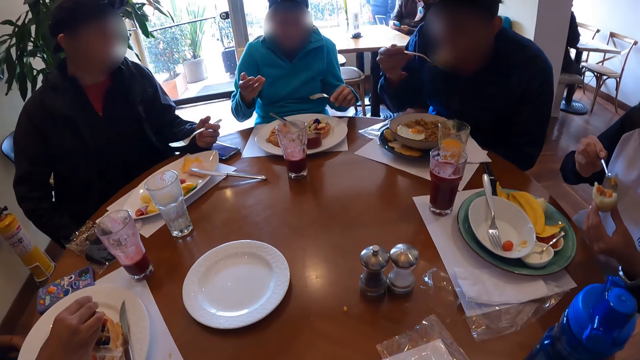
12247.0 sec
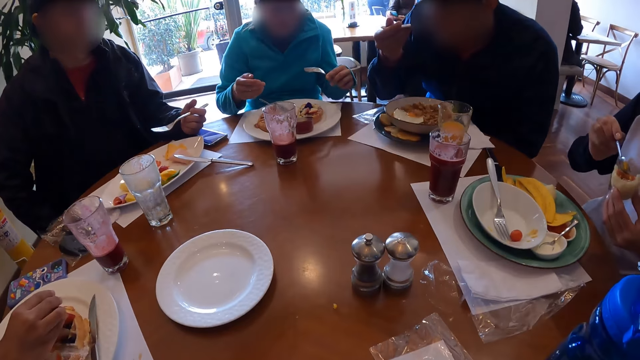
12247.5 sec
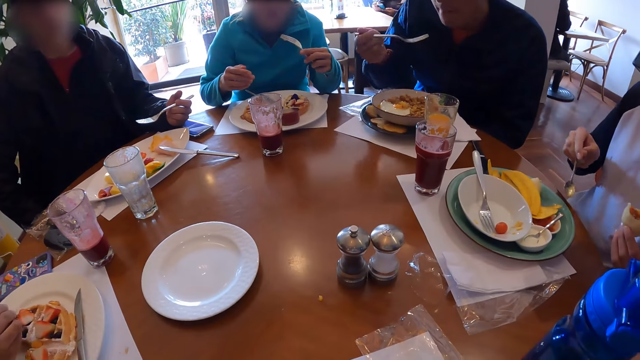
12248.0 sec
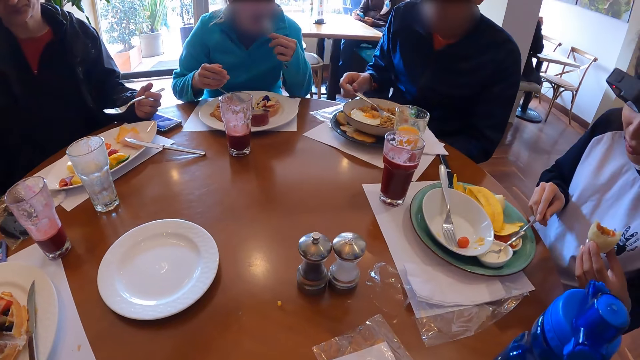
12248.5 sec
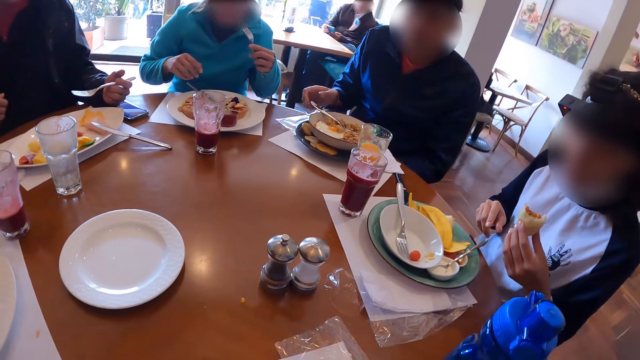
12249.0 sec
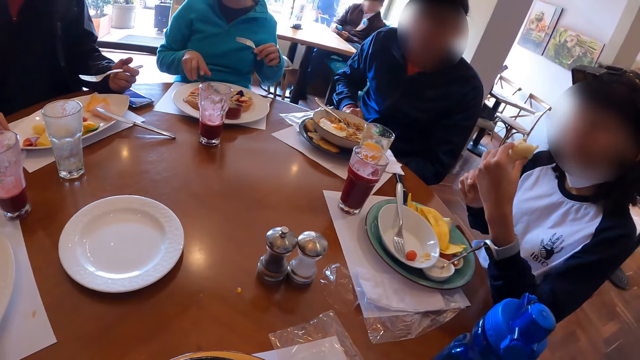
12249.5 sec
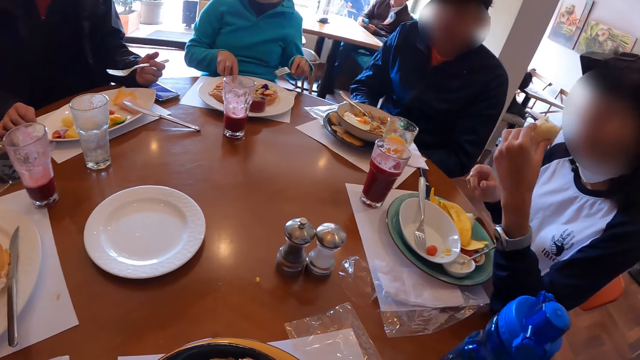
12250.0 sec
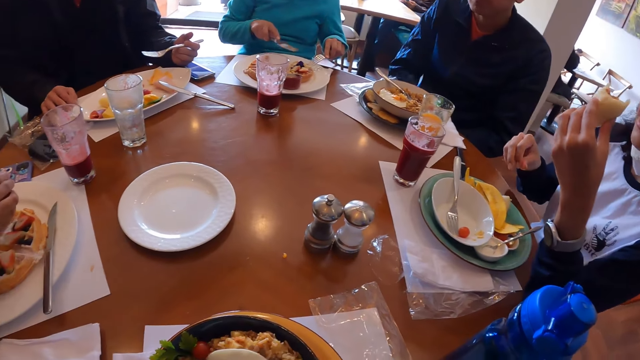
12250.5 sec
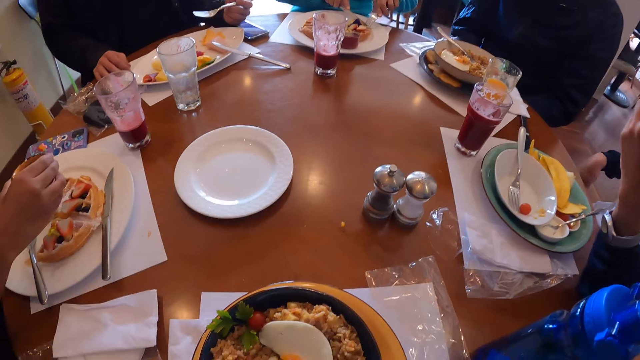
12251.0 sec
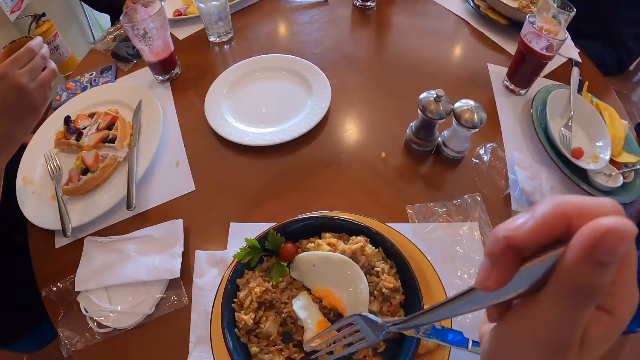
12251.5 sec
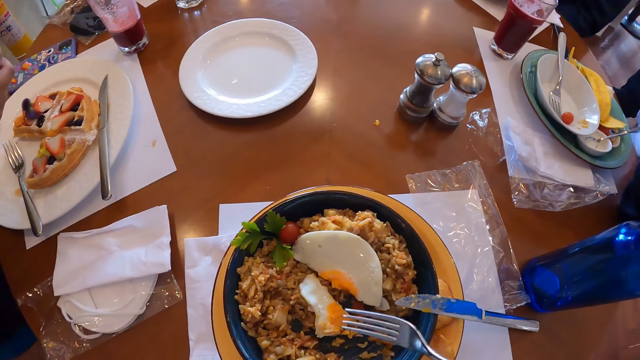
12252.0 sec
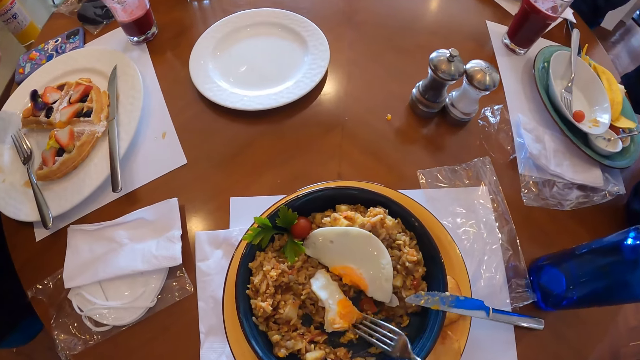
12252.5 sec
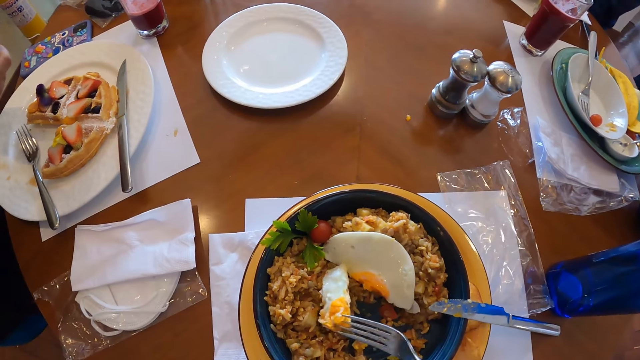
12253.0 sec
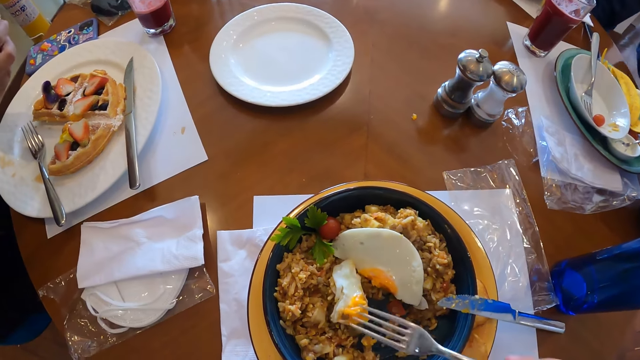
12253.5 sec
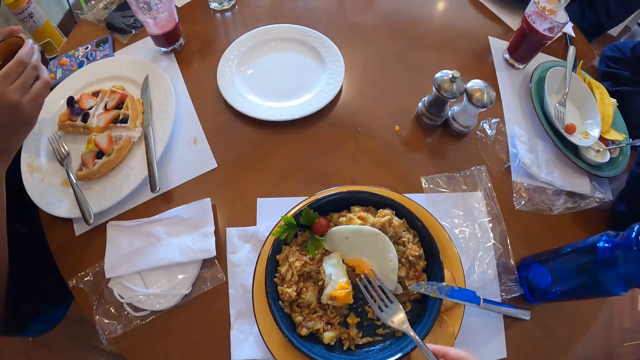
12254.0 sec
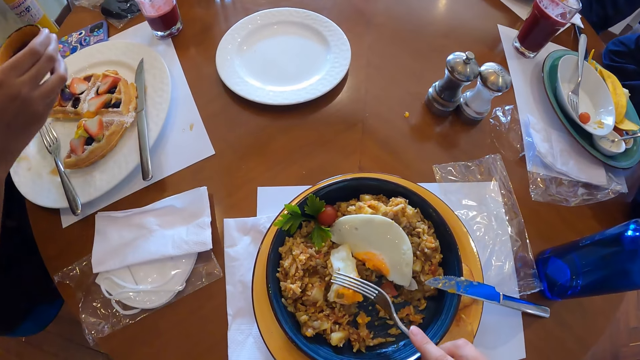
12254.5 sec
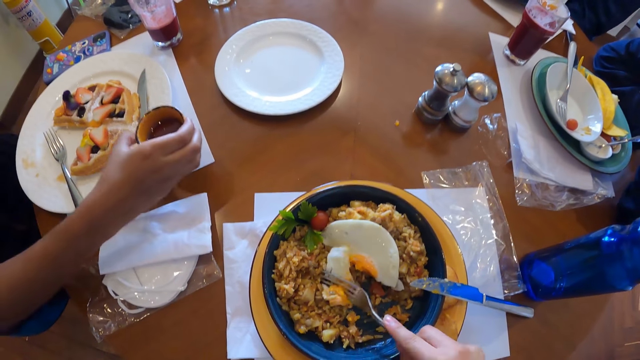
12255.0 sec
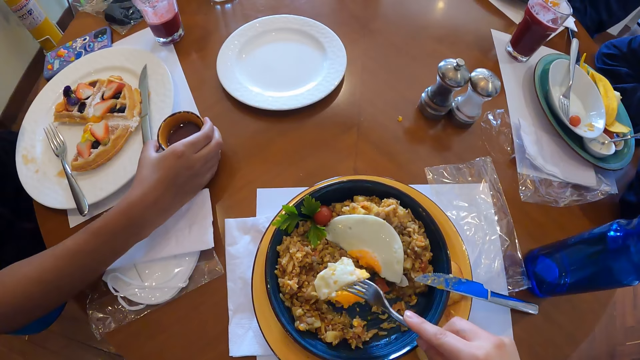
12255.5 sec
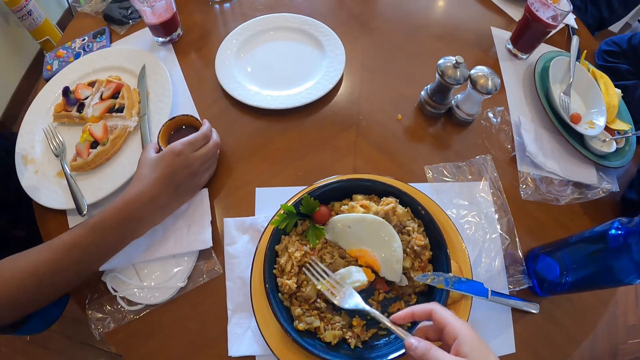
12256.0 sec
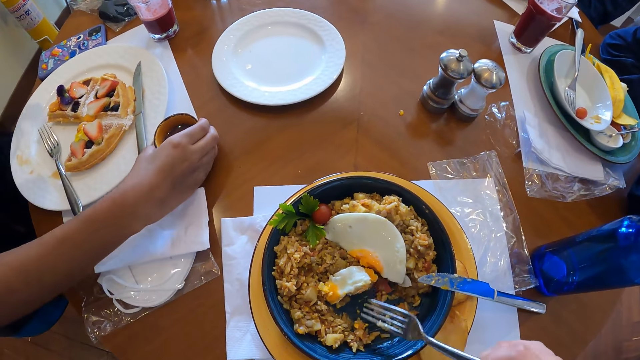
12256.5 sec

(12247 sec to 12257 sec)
A man puts the Chinese fried rice into his mouth with the fork in his right hand. Another man drops the spoon in a container of sauce on the table with his right hand. The first man drops the fork in the plate with his right hand. The camera wearer adjusts the fork spoon. He takes food from the plate with the fork in his right hand. He adjusts an egg piece with the fork spoon. He cuts the egg piece with the fork spoon. A woman drops the container of cheese sauce on the table with her right hand.

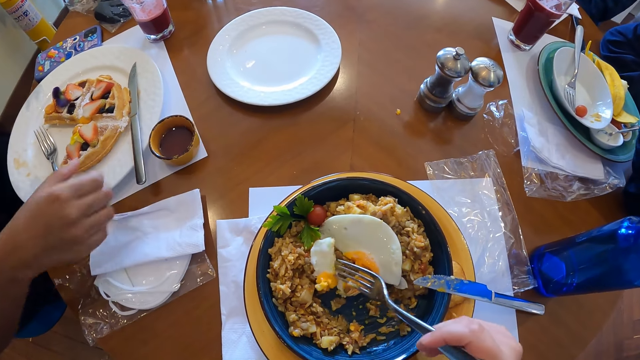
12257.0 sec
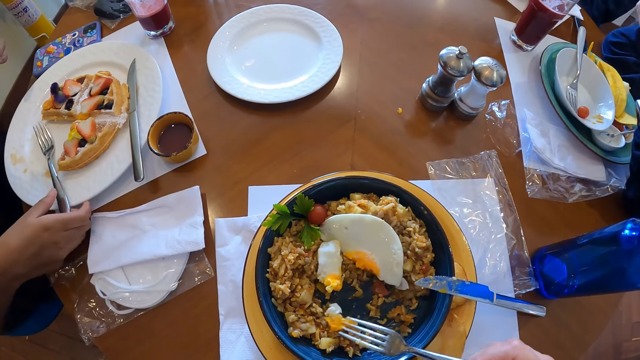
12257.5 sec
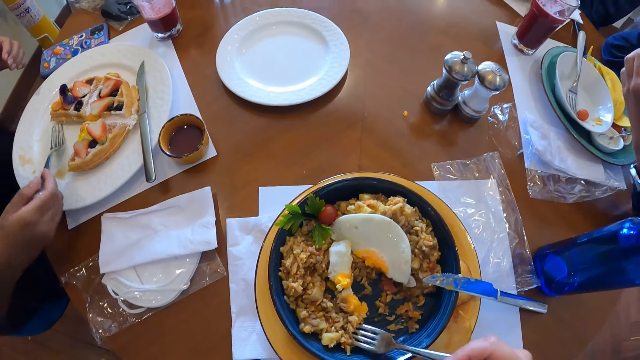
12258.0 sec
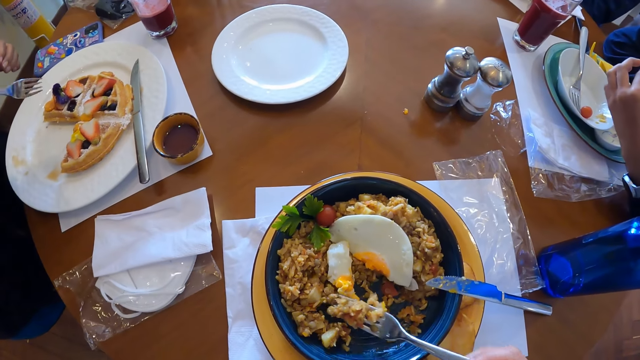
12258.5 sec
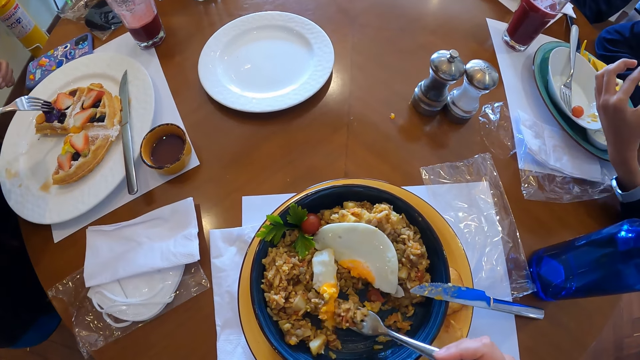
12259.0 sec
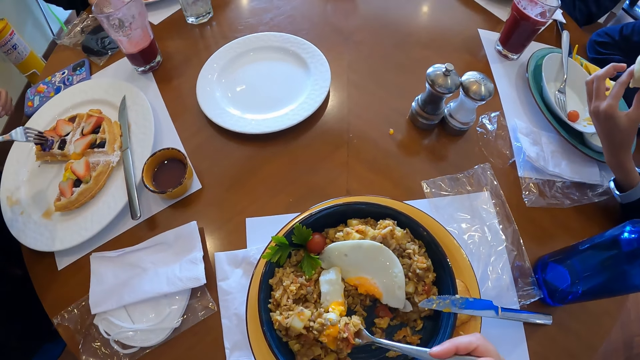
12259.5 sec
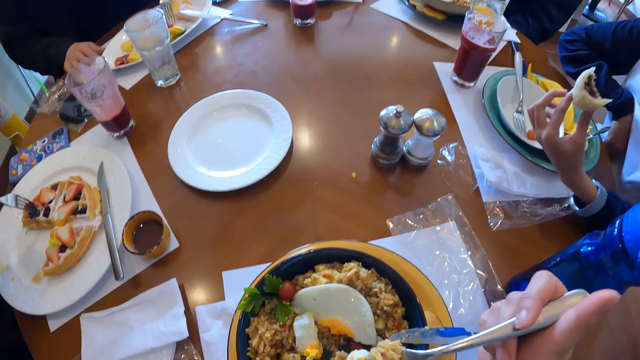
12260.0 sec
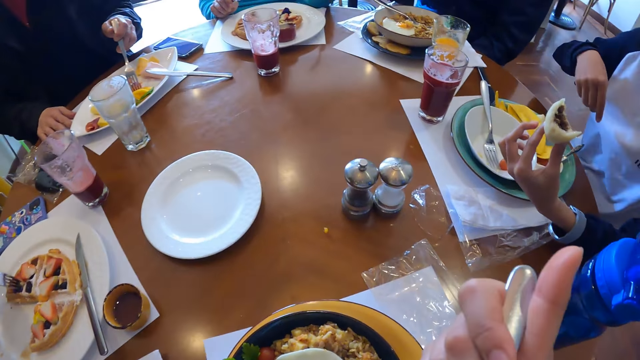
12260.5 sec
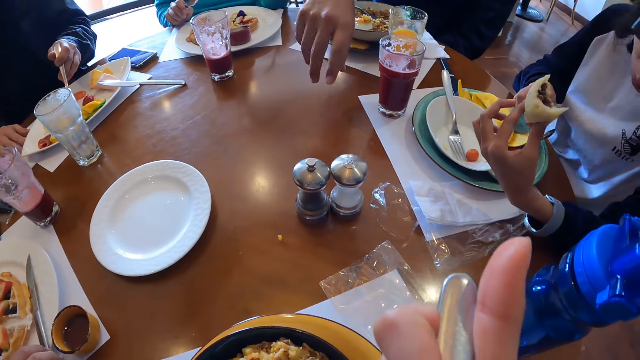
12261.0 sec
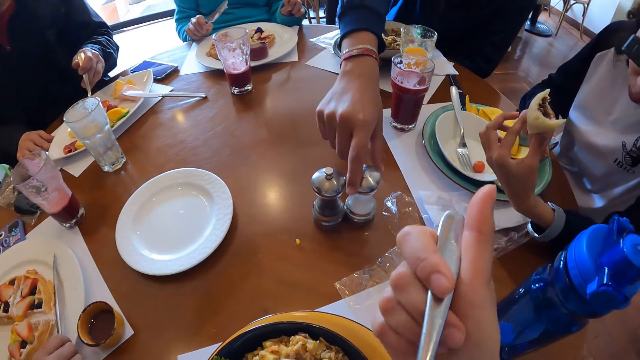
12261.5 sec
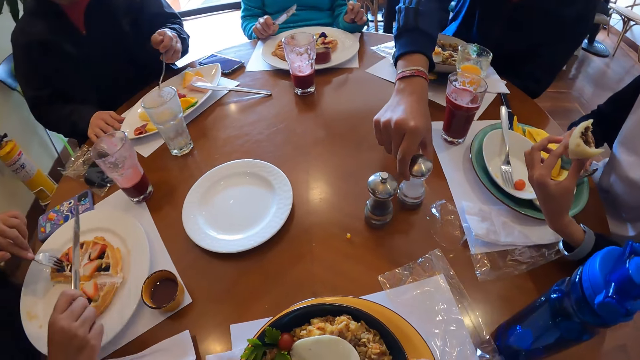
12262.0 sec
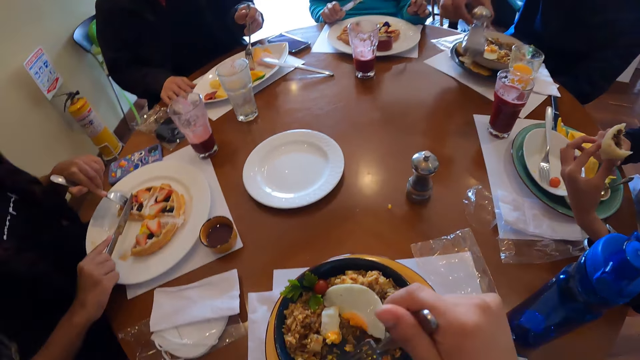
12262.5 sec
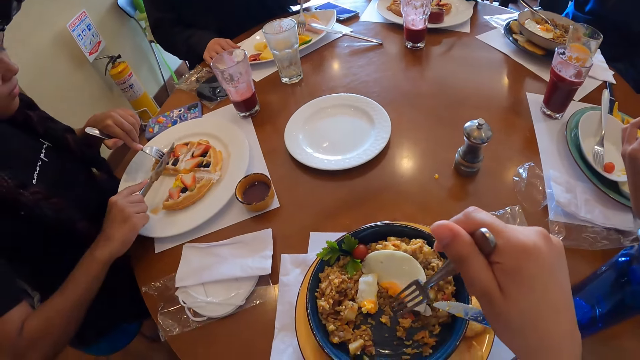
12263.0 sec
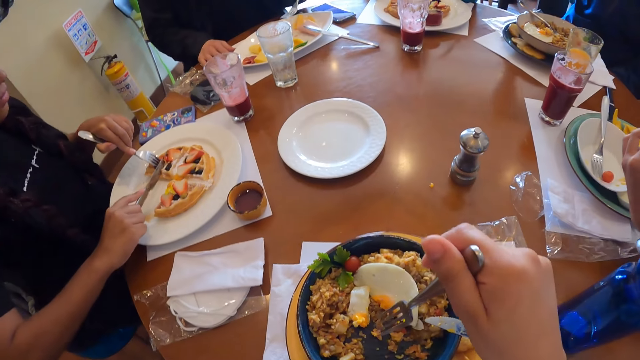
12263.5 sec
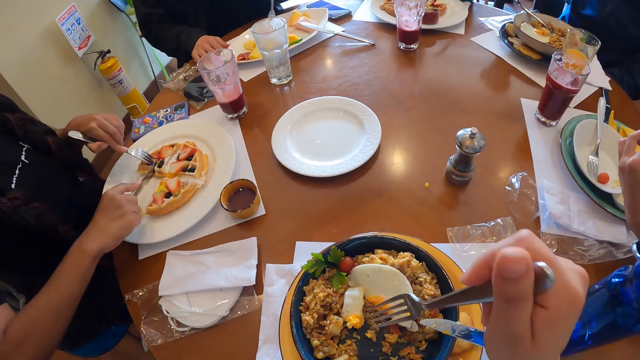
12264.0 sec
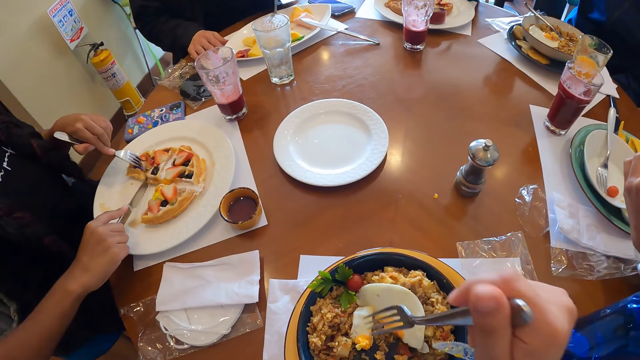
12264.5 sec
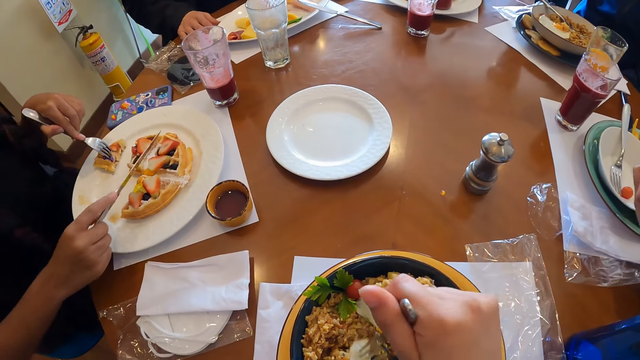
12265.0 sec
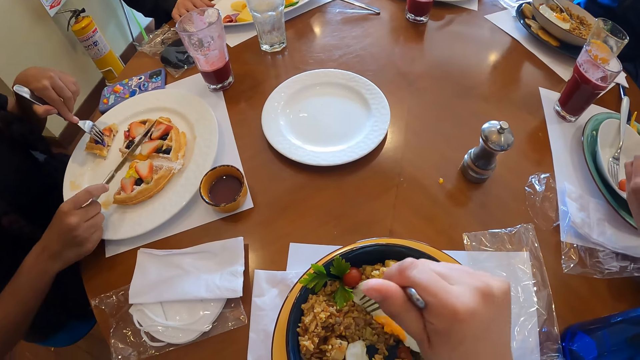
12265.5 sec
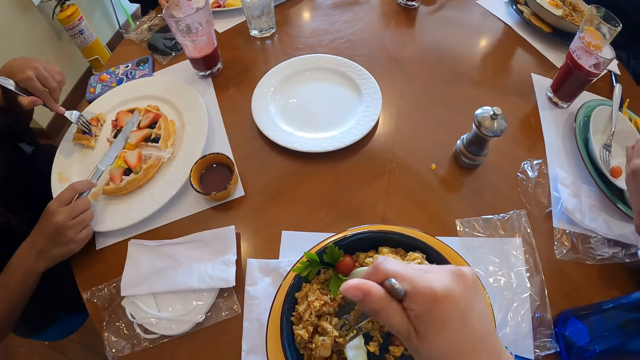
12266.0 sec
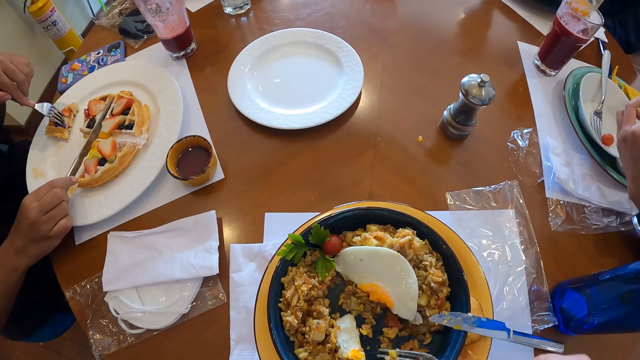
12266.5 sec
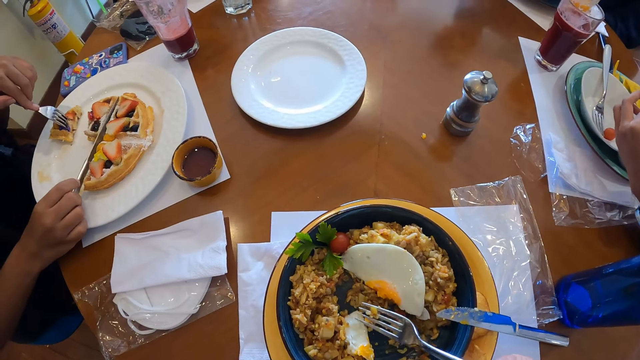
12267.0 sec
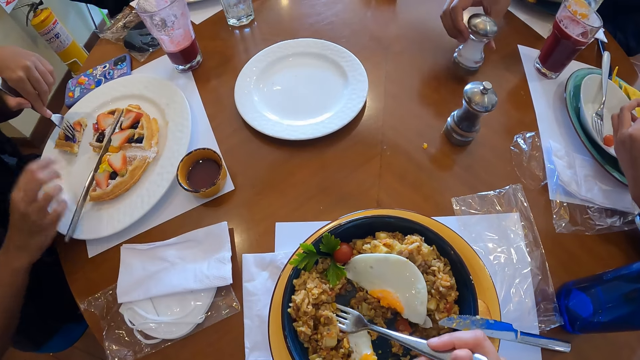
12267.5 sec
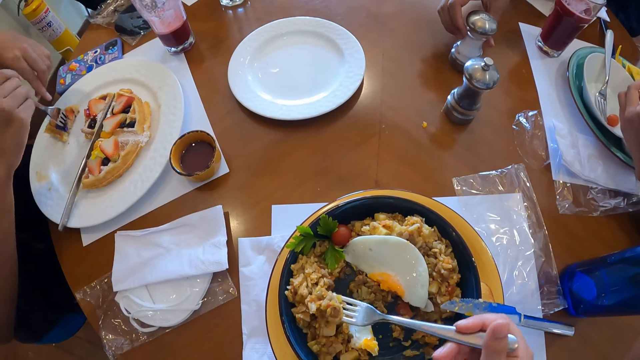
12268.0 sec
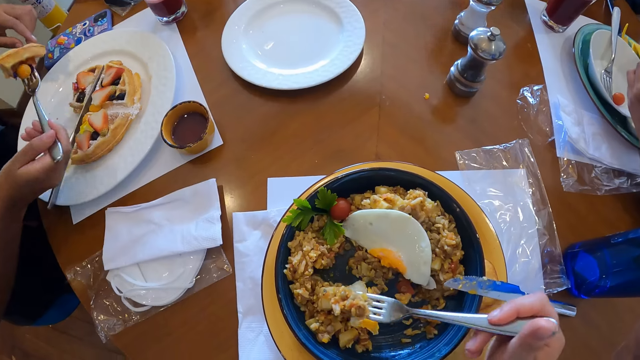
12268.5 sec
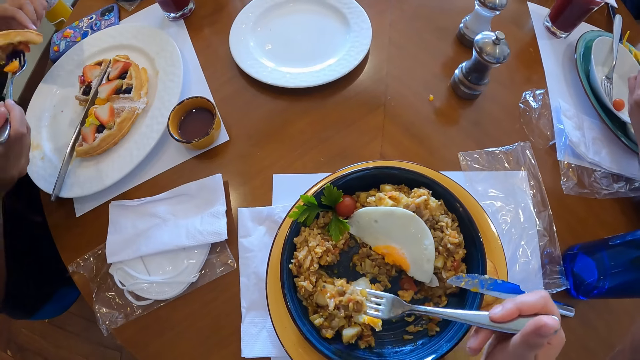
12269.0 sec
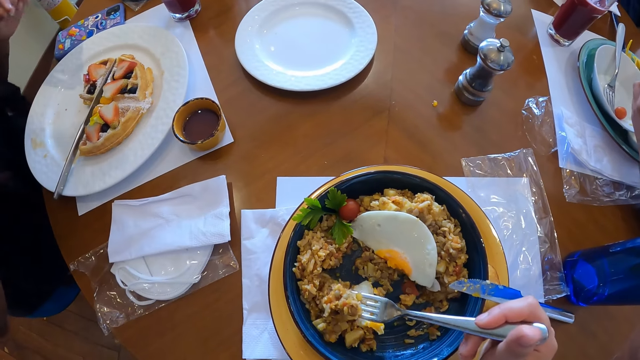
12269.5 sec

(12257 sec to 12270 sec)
A woman picks up the fork from the plate on the table with her right hand. The camera wearer scoops food with the fork spoon. The woman holds a waffle in the plate on the table with the fork in her right hand. The camera wearer eats food with the fork spoon. The woman picks up a knife from the table with her right hand. A man picks up a container from the table with his right hand. The woman cuts the waffles in the plate with the knife in her right hand. The camera wearer takes food from the plate with the fork in his right hand. The woman drops the knife on the waffles in the plate with her right hand. The camera wearer scoops food with the fork spoon. The woman passes the fork from her left hand to her right hand. The man drops the container on the table with his right hand. The woman takes the waffles from the plate with the fork in her right hand.
